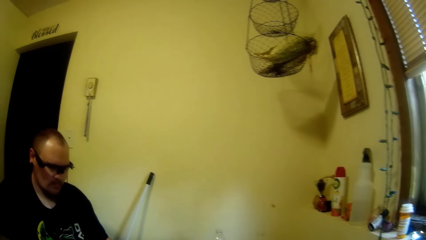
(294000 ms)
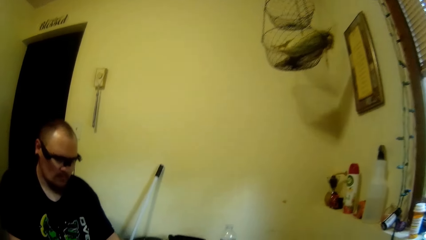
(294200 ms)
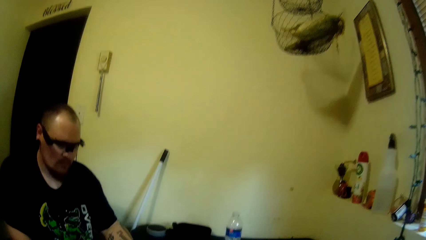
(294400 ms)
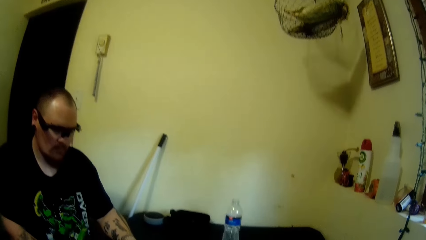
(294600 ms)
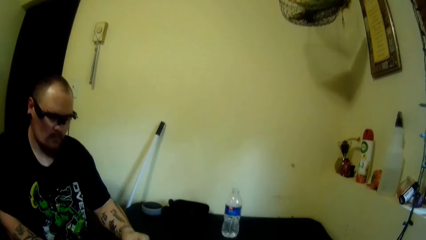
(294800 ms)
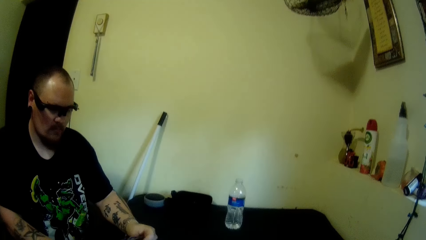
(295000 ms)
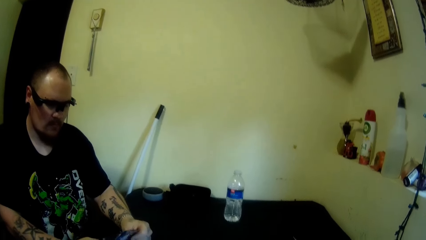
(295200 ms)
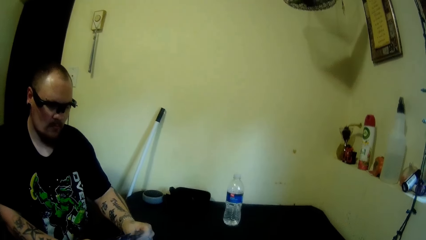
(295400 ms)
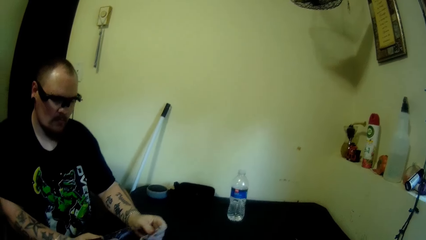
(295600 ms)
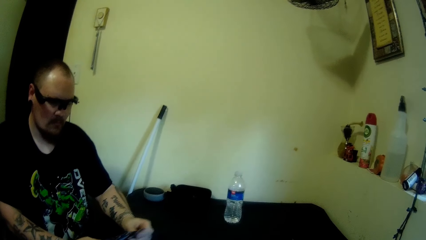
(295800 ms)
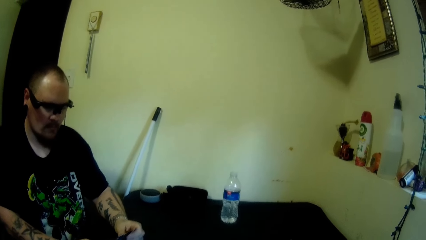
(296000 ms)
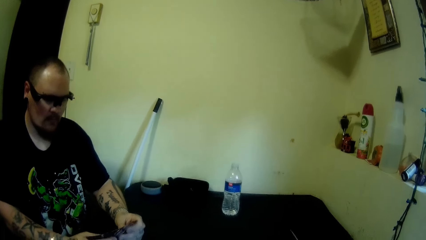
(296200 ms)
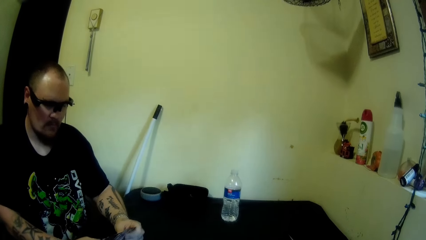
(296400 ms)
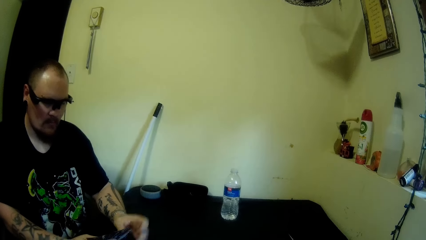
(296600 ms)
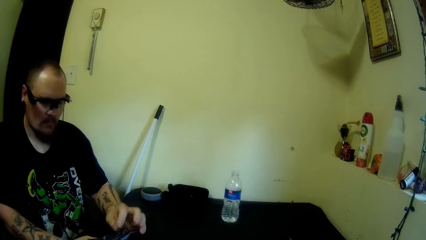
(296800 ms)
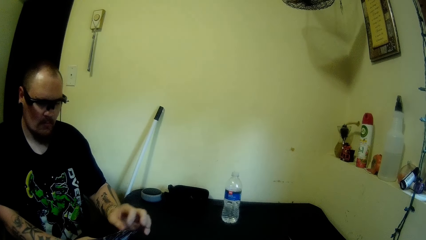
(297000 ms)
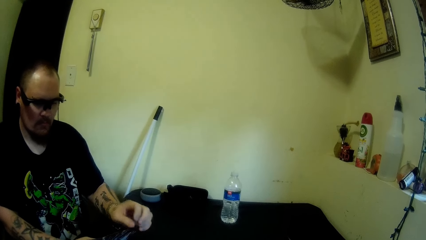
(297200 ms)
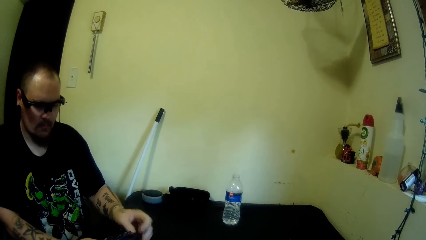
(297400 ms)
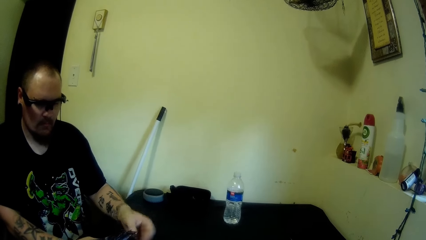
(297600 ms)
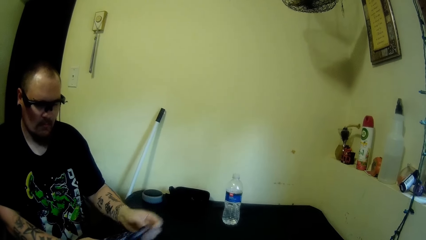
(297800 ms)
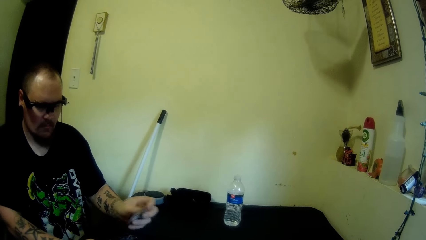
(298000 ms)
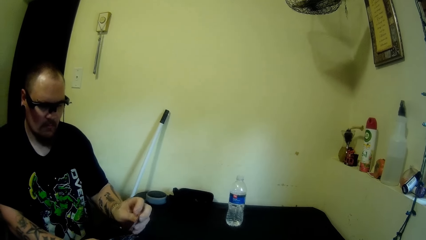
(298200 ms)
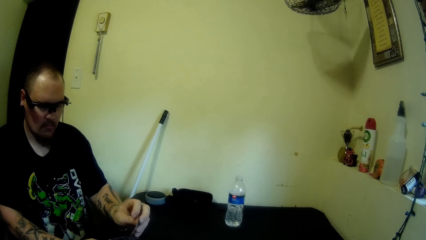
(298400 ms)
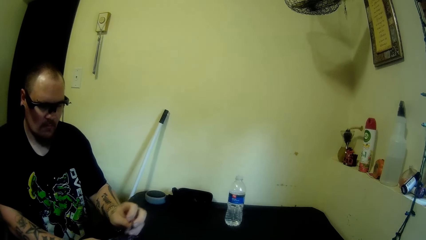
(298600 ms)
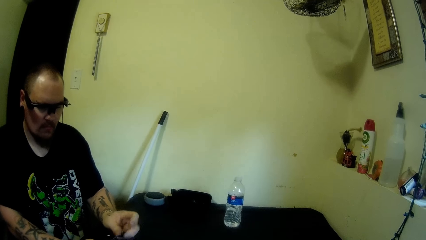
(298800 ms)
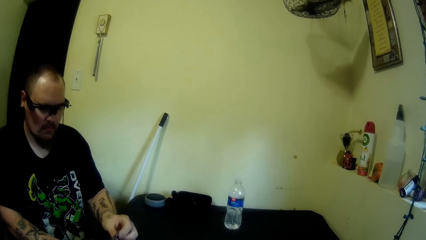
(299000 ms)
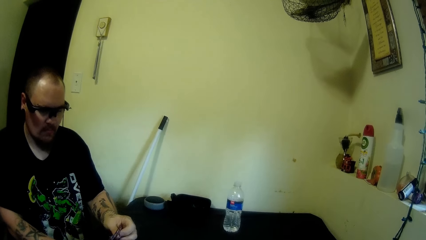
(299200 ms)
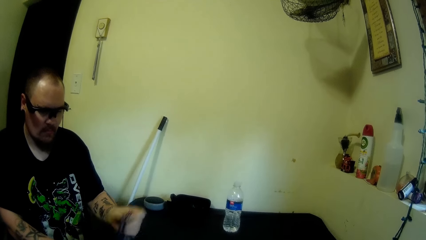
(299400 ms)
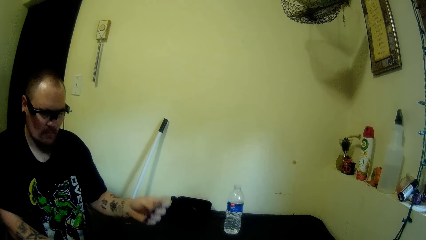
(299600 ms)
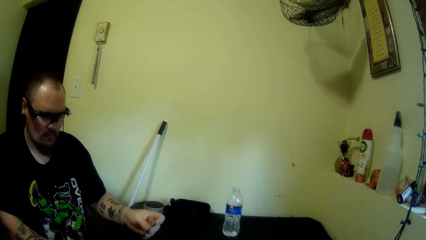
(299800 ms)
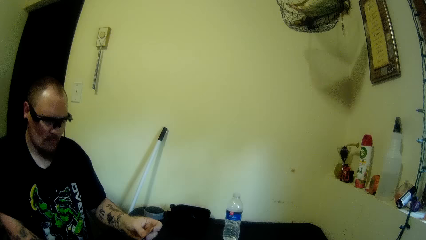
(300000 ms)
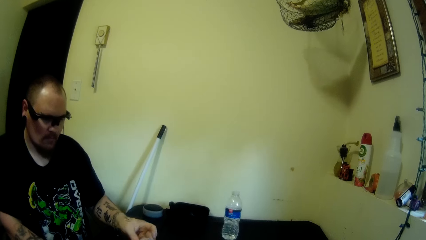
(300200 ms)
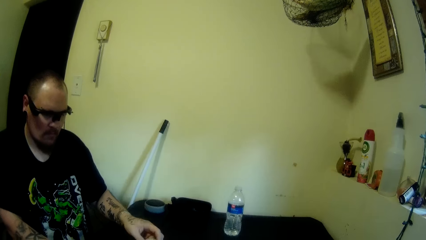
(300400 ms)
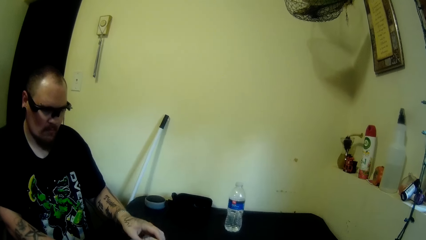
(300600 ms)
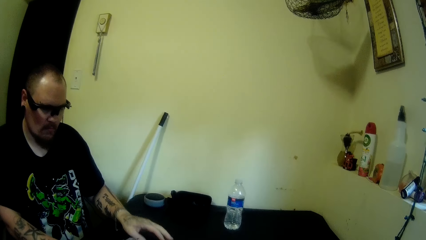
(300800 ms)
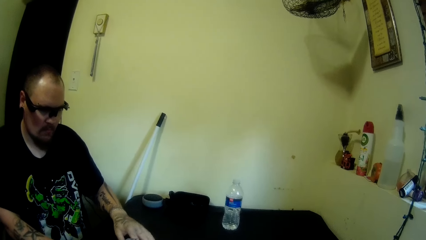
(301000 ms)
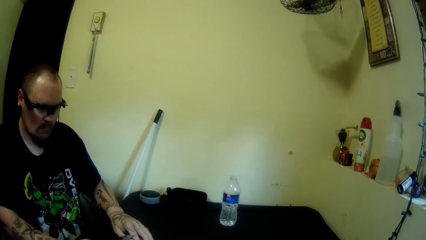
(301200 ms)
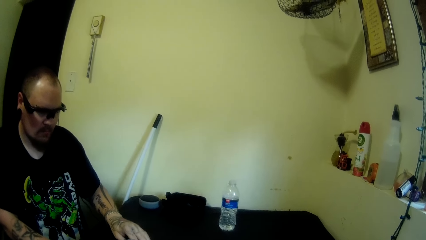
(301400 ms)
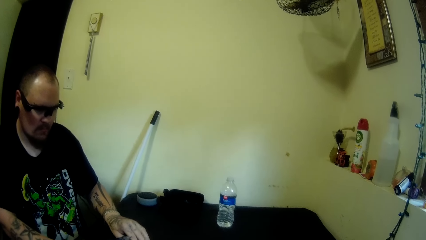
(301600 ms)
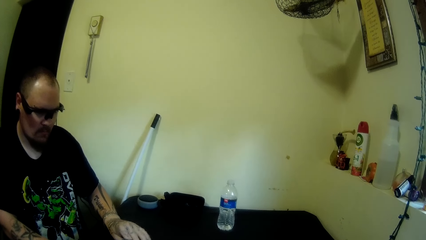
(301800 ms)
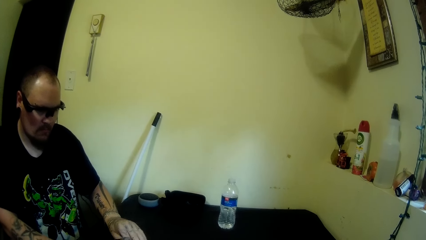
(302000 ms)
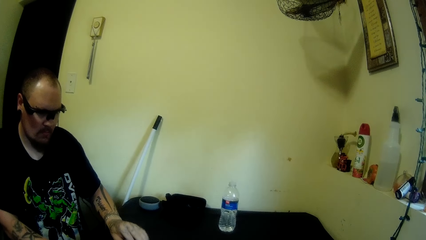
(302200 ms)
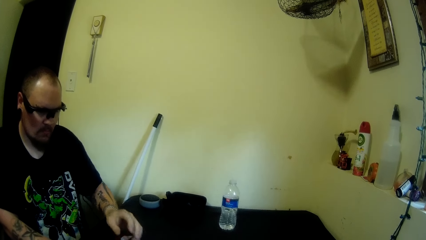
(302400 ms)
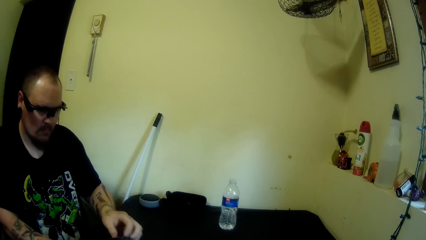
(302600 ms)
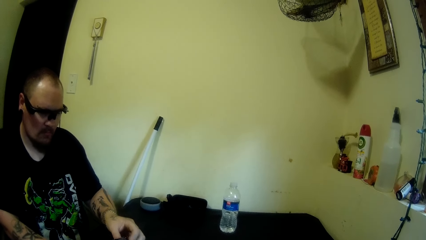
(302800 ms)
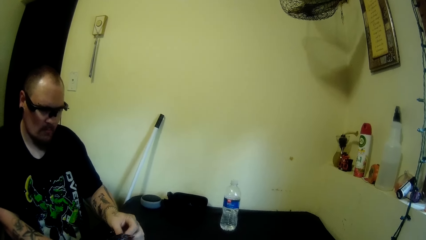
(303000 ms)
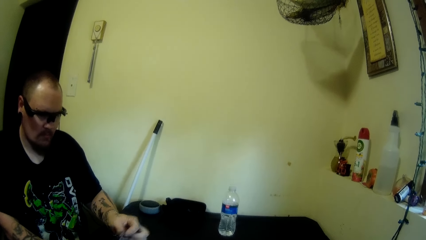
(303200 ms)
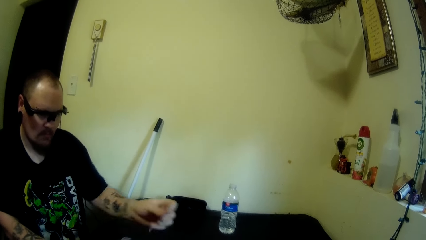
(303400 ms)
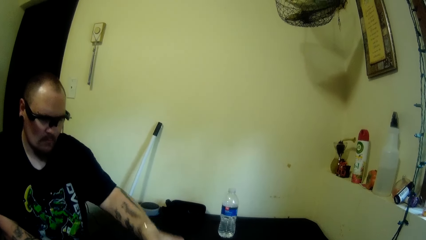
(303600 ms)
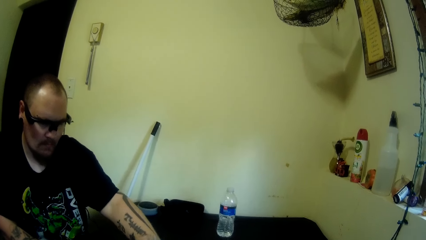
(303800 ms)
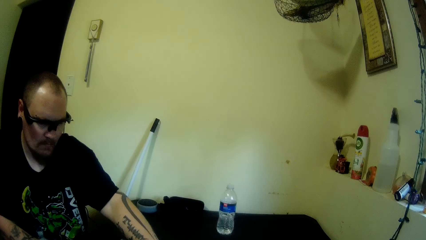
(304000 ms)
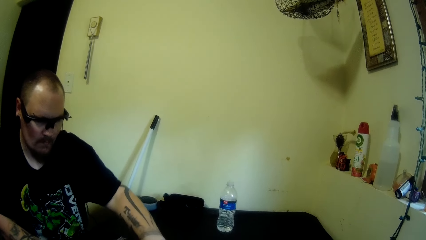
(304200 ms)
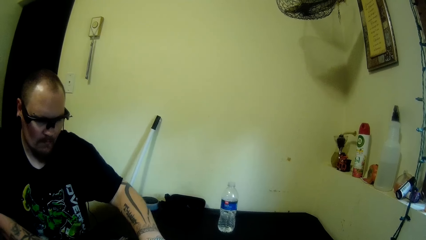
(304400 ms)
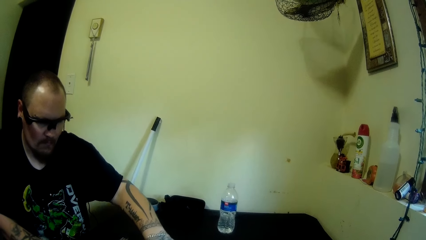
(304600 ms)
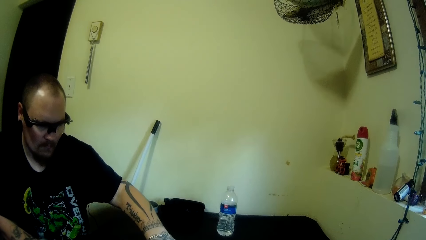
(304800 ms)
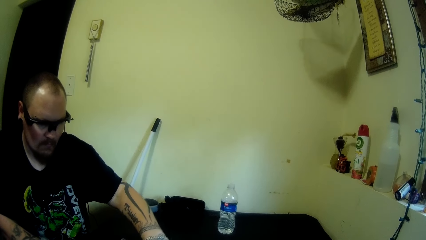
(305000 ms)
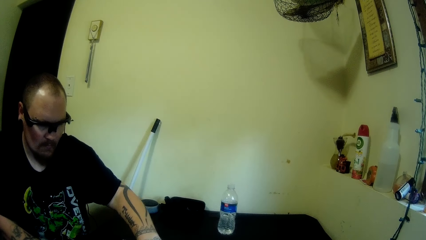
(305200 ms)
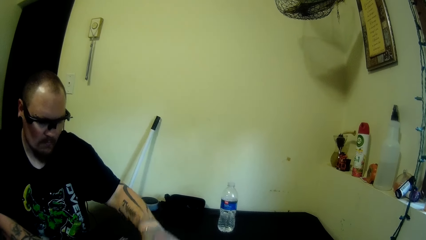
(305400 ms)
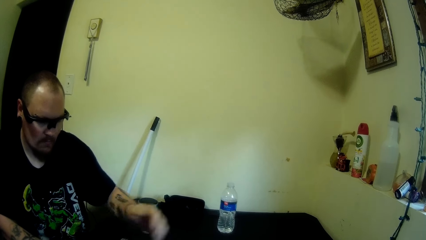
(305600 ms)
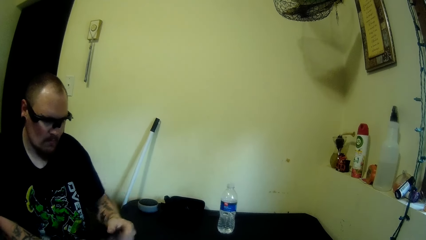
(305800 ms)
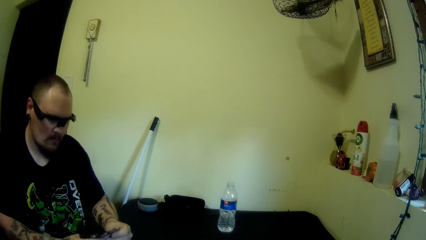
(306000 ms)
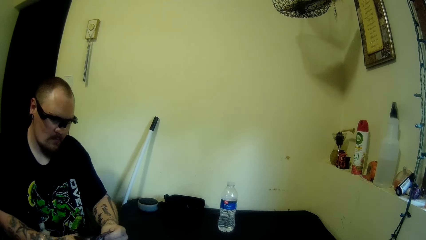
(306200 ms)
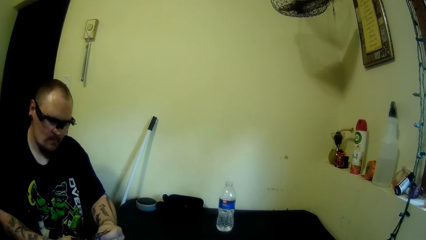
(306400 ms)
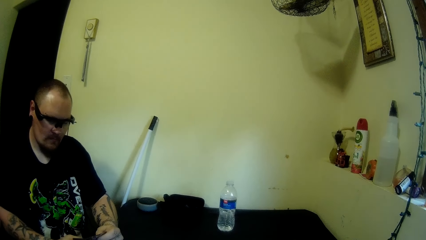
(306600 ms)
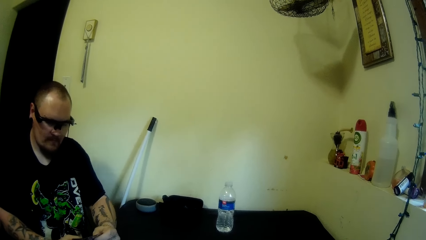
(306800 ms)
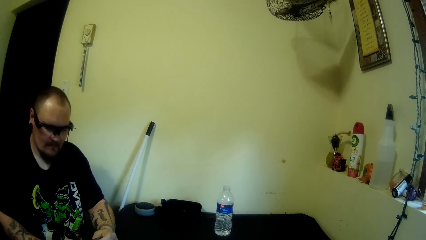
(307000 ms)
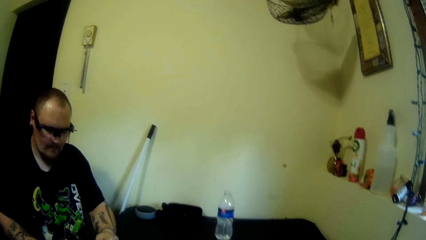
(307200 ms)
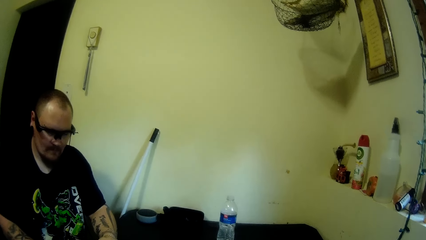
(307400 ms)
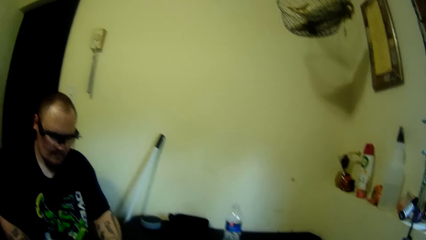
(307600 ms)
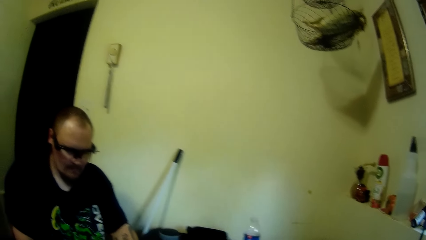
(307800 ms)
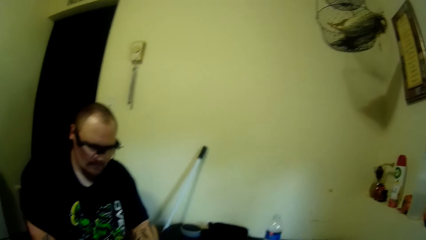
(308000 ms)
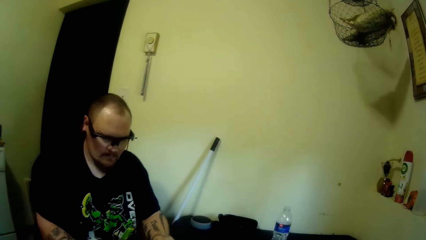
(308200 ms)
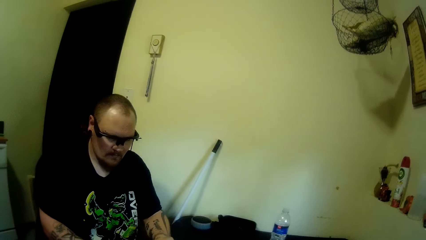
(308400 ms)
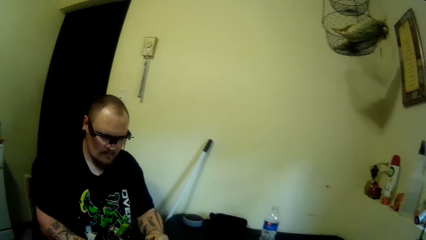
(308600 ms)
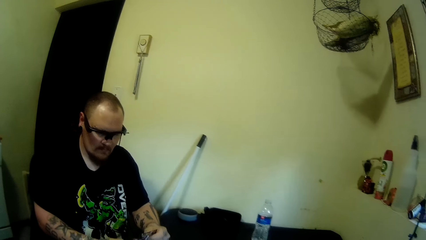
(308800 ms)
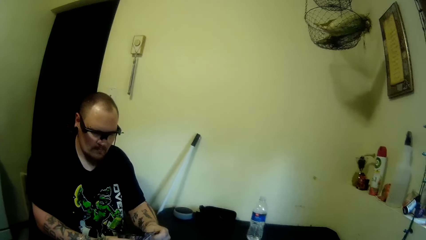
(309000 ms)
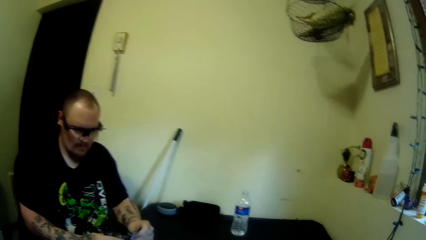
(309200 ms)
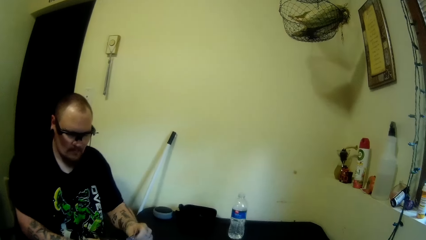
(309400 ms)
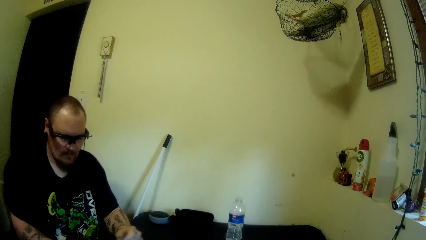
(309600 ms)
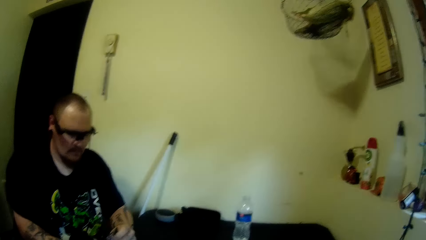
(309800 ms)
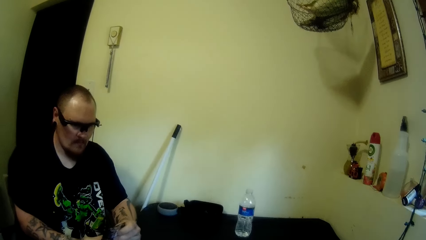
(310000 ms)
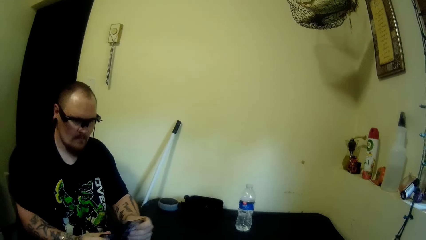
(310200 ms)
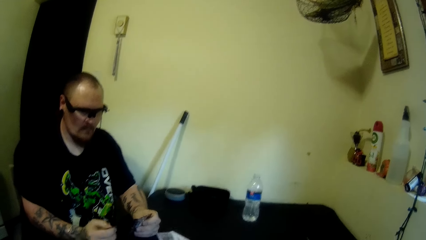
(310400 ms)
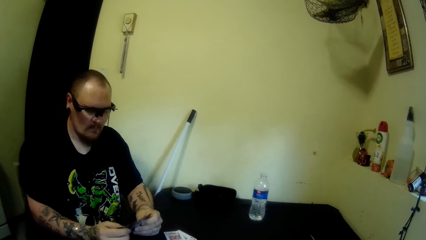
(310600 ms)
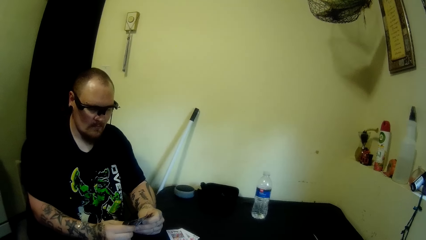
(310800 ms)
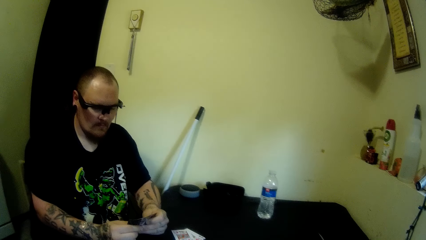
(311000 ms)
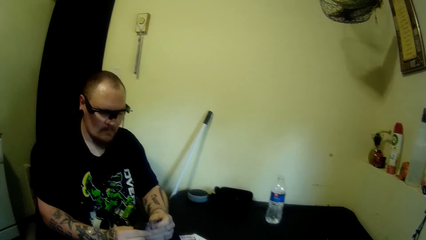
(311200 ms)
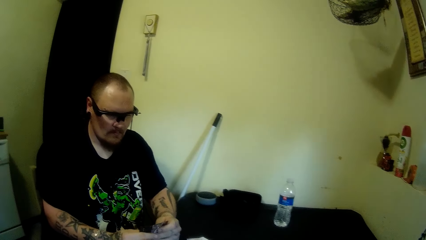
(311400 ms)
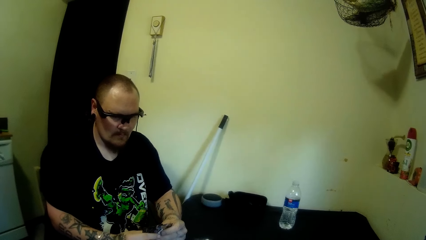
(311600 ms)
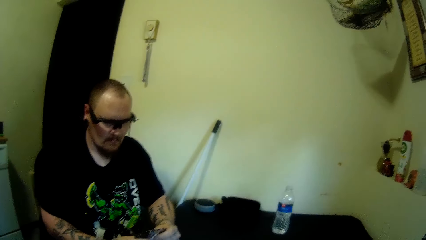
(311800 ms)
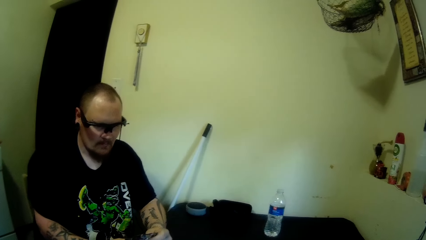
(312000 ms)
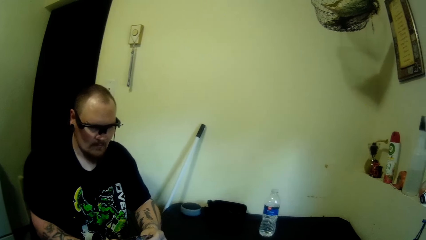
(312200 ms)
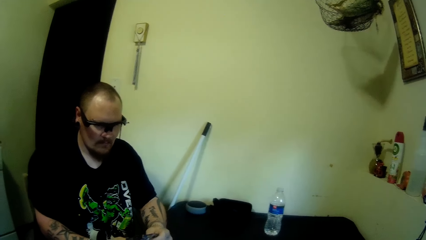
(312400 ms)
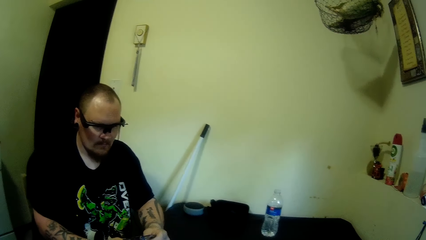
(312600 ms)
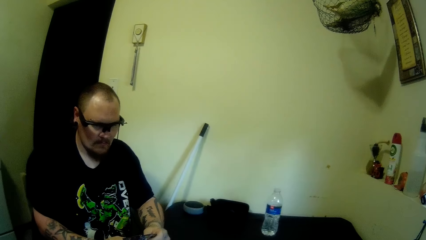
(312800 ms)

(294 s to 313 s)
The man shuffles his cards with his left hand. He drops some cards on the table with his left hand. He picks a card from his cards with his left hand and drops the card on the table. He stares at the cards. He shuffles his cards with his right hand.
